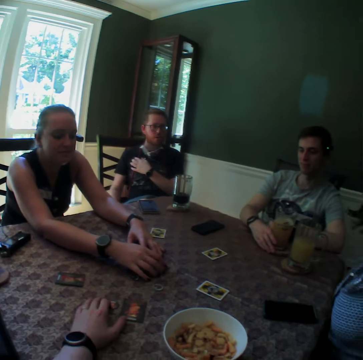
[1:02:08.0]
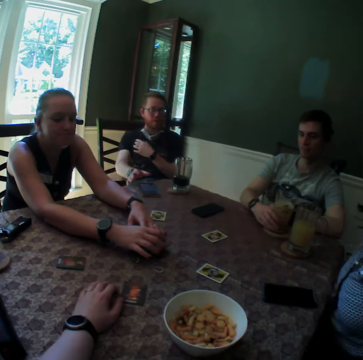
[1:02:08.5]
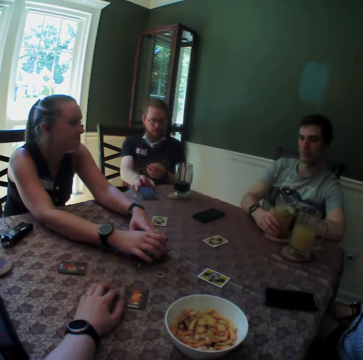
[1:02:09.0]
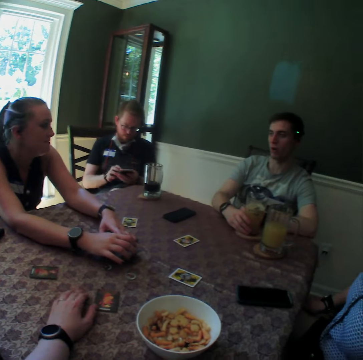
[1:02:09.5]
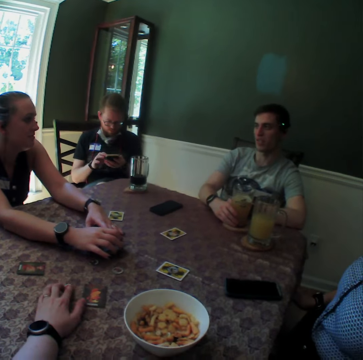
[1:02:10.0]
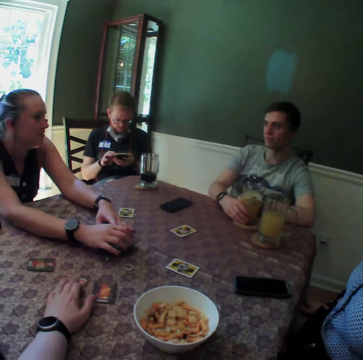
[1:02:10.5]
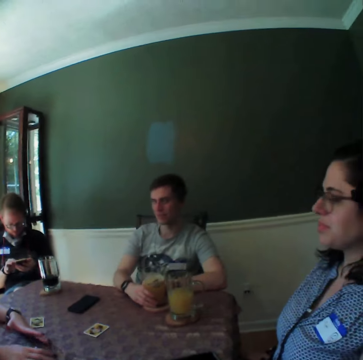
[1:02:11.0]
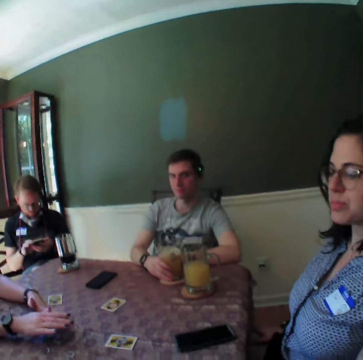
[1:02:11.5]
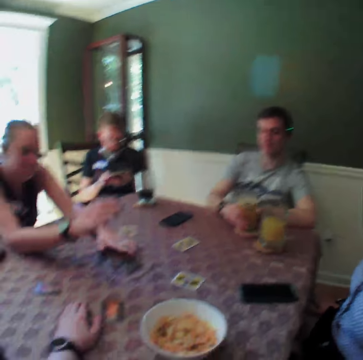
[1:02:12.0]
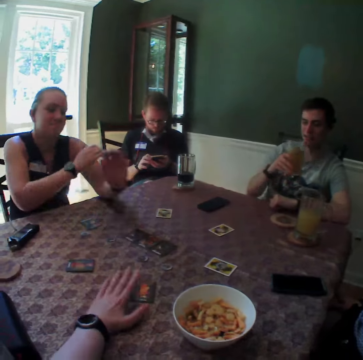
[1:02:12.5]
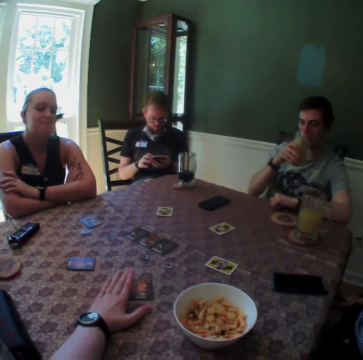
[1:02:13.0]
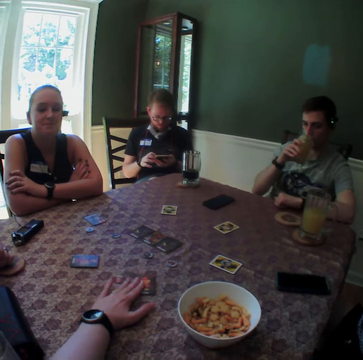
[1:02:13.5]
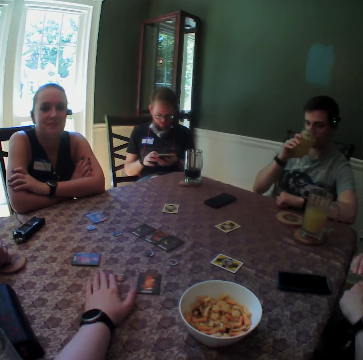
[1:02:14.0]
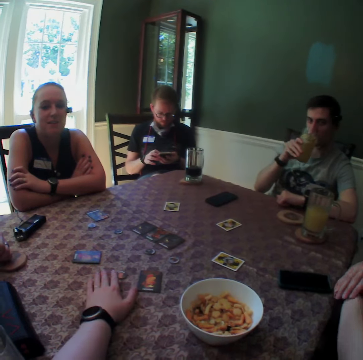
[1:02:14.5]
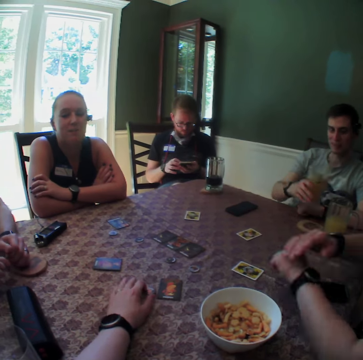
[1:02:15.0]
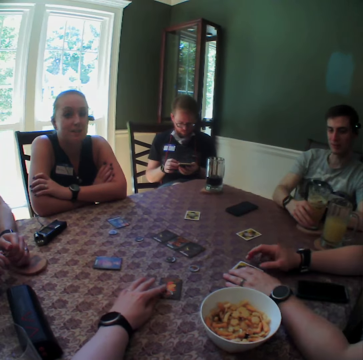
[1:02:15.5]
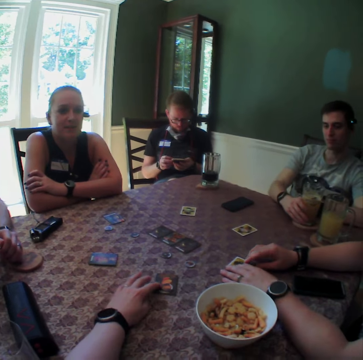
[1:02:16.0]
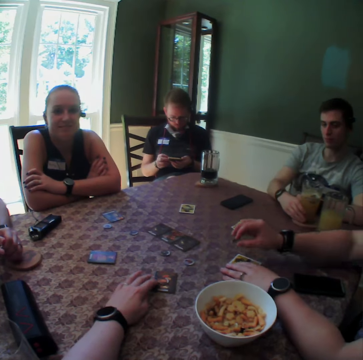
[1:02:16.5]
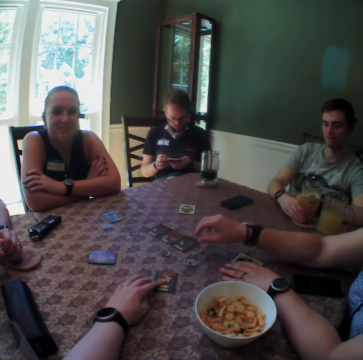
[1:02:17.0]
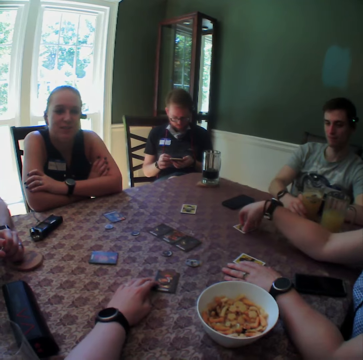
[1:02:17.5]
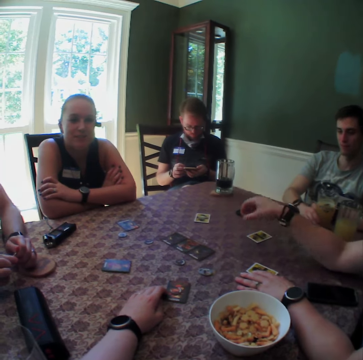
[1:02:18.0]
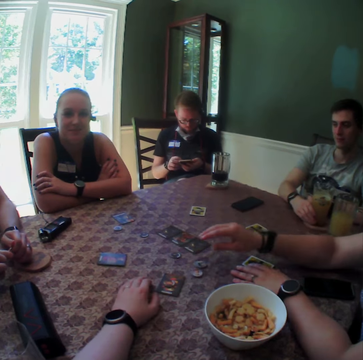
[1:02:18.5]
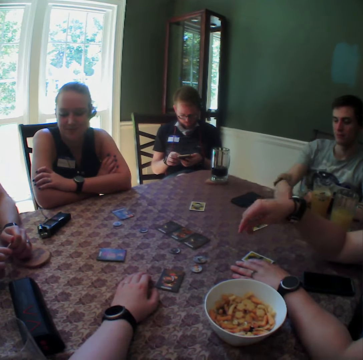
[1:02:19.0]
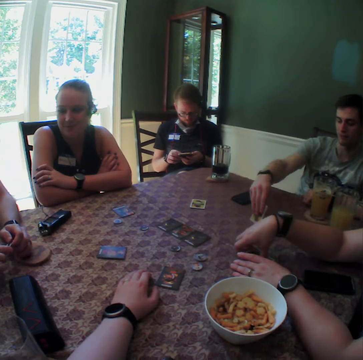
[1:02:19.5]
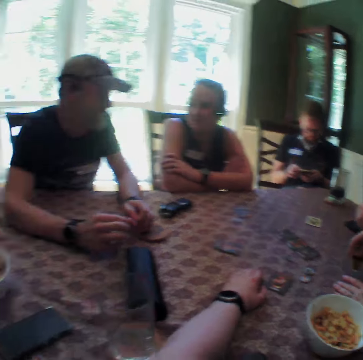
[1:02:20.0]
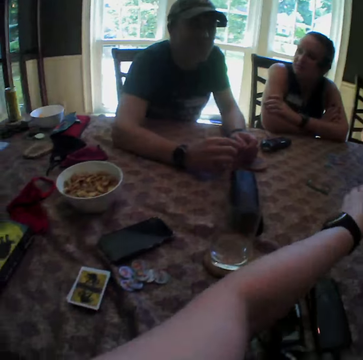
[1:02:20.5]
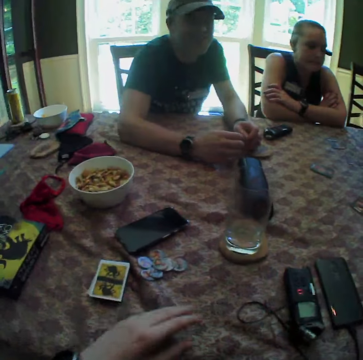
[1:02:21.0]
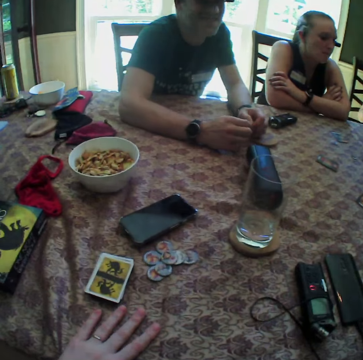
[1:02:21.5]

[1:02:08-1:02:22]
A man holds the glass cup on the coaster on the table with his right hand. Another man picks up the phone from the table with both hands. The second man presses the phone with his right hand. The first man picks up the glass cup of juice from the coaster on the table with his right hand. A woman crosses her hands. The camera wearer taps the card on the table with her left hand. The first man drinks from the glass cup in his right hand. The camera wearer moves the coin on the table with her left hand. Another woman adjusts the watch on her left wrist with her right hand. The first woman interacts with the camera wearer. The first man drops the glass cup on the coaster on the table with his right hand. The second woman places her left hand on a card on the table and picks up a coin from the card with her right hand. A third man rolls the coin in his hands. The second woman drops the coin on the table with her right hand, picks up a coin from a card with her right hand, drops the coin on the table with her right hand and turns the card on the table with her right hand. The first man turns a card on the table with his right hand.

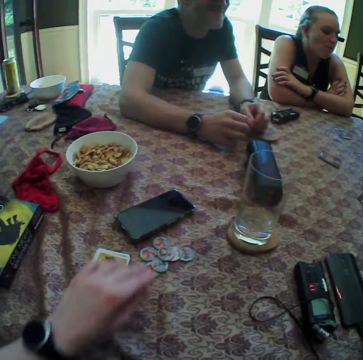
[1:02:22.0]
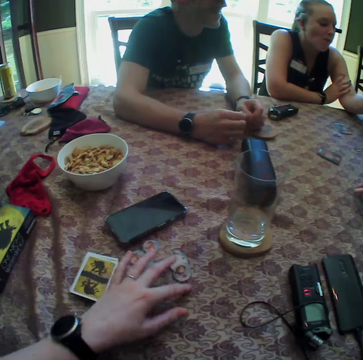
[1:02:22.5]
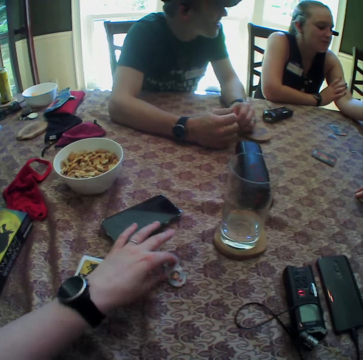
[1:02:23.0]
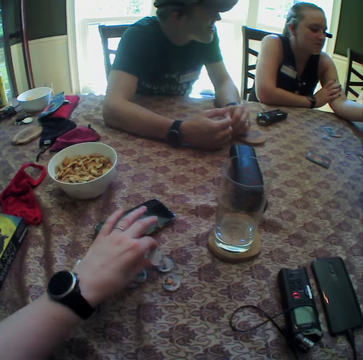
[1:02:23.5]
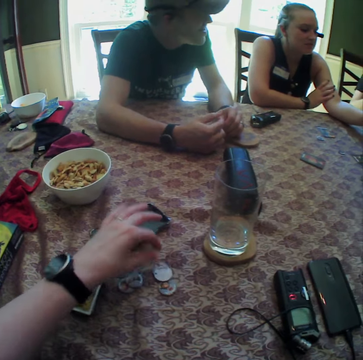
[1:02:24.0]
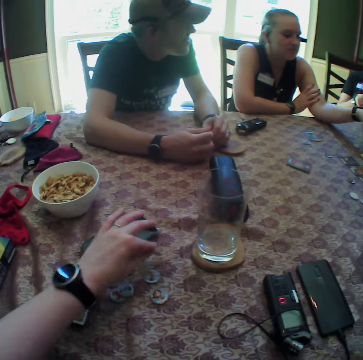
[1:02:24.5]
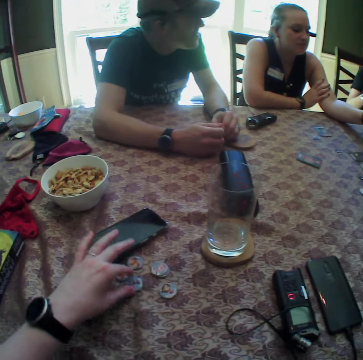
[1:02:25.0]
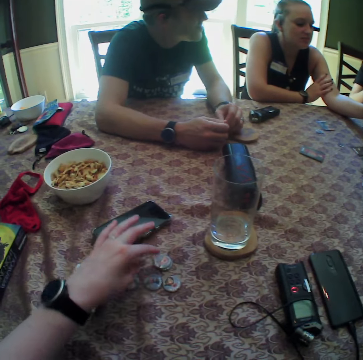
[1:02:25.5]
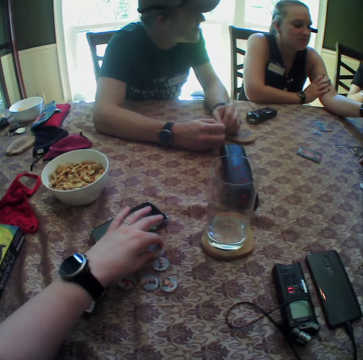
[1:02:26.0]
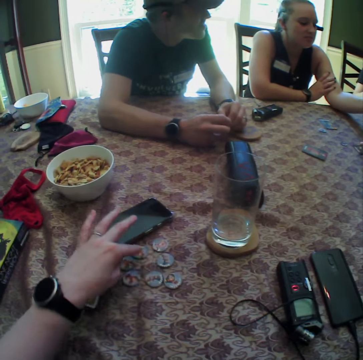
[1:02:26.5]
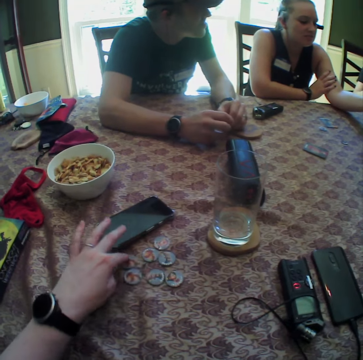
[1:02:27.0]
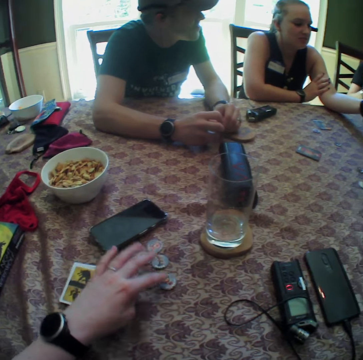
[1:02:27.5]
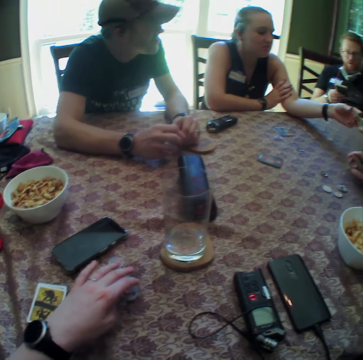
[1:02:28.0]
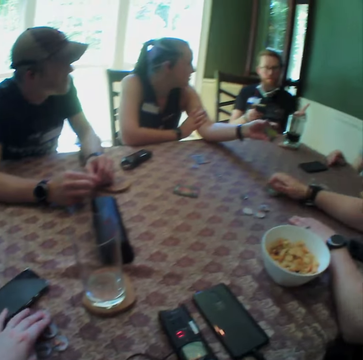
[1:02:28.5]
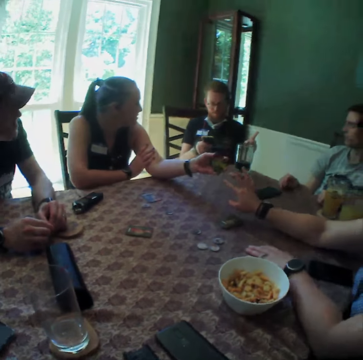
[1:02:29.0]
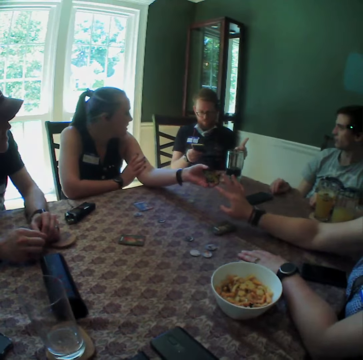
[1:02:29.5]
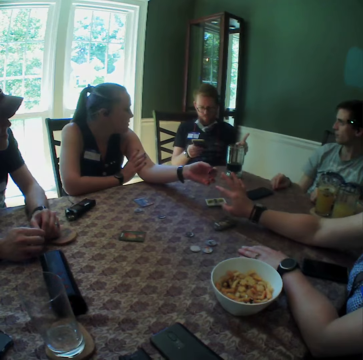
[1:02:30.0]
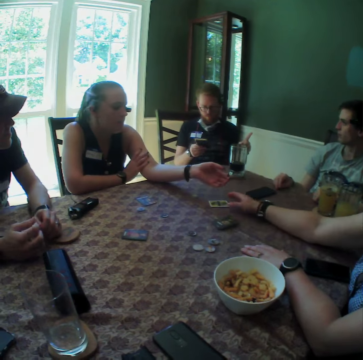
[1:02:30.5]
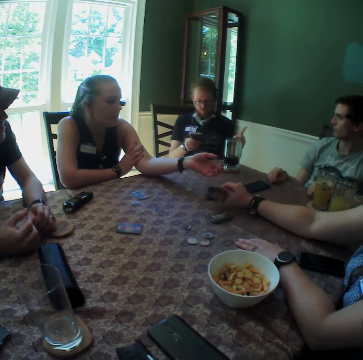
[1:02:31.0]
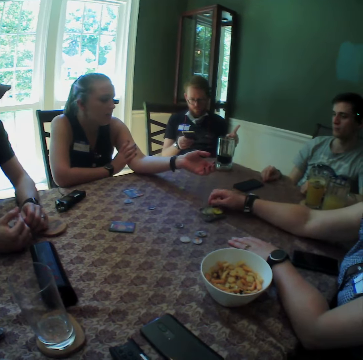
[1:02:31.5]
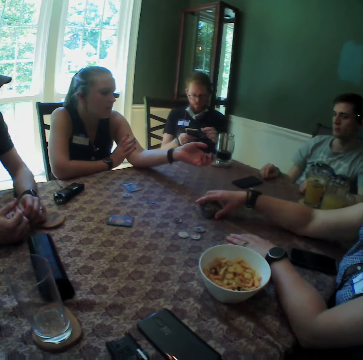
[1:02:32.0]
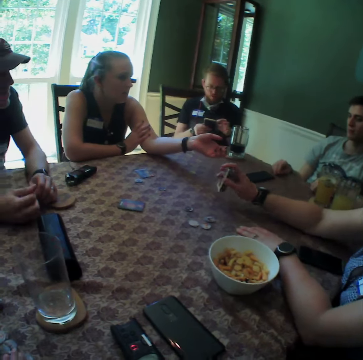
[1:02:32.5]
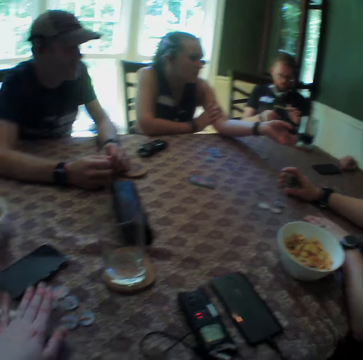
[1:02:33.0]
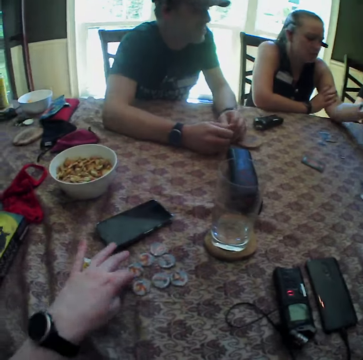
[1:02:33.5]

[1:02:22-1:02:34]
The camera wearer places her left hand on the table. She moves some coins on the table with her left hand. She picks up a chip. She moves a chip. She moves a chip again. A woman interacts with a man. Another woman arranges a stack of cards on the table with her right hand. Another man raises his left index finger. The second woman takes a card from the left hand of the first woman with her right hand. The first woman drops a card. The second woman picks up the card from the table with her right hand, places the card on the stack of cards on the table with her right hand and picks up the stack of cards from the table with her right hand. The other man presses the phone with his left index finger. The second woman stands the stack of cards in her right hand on the table.

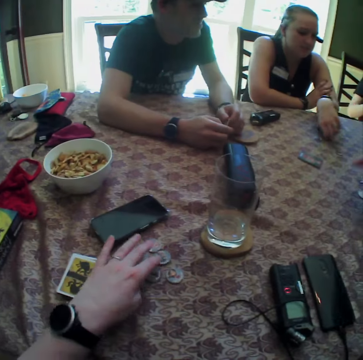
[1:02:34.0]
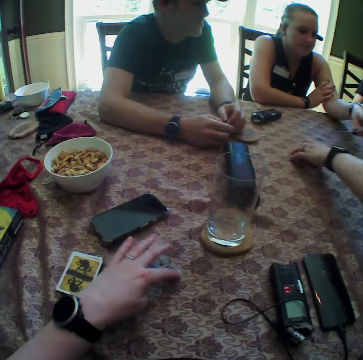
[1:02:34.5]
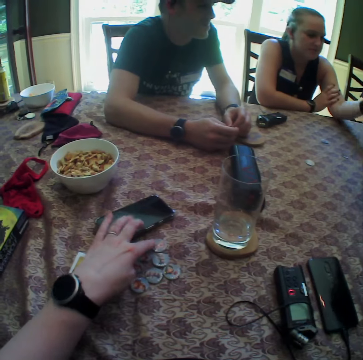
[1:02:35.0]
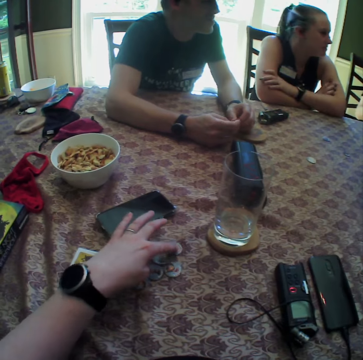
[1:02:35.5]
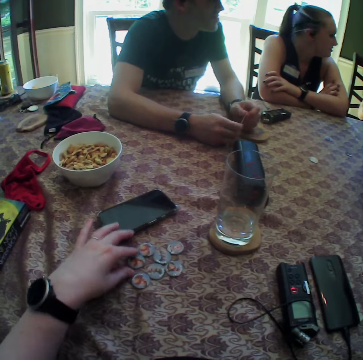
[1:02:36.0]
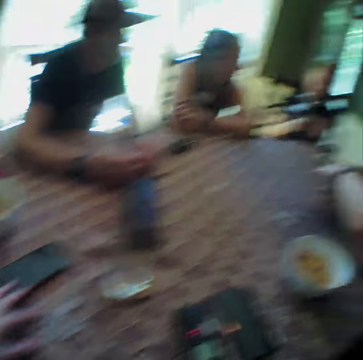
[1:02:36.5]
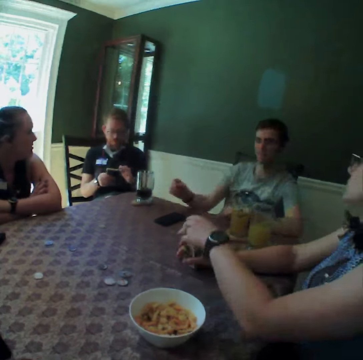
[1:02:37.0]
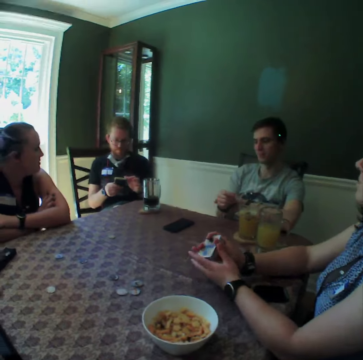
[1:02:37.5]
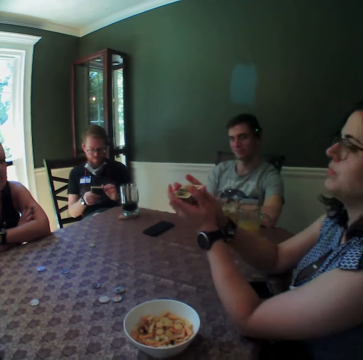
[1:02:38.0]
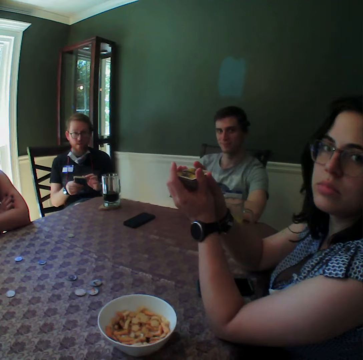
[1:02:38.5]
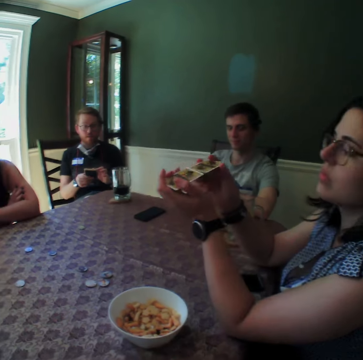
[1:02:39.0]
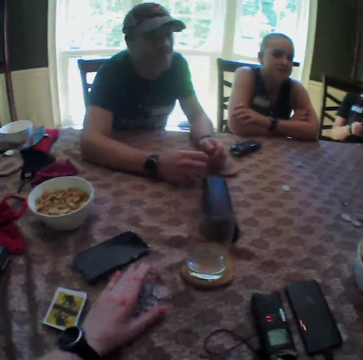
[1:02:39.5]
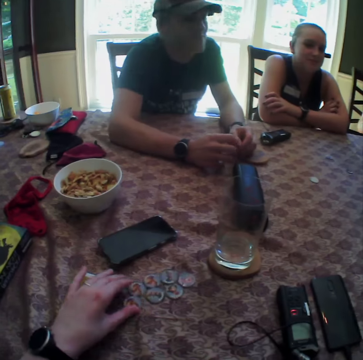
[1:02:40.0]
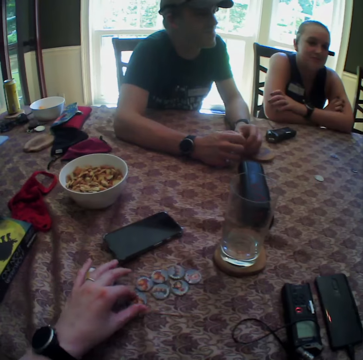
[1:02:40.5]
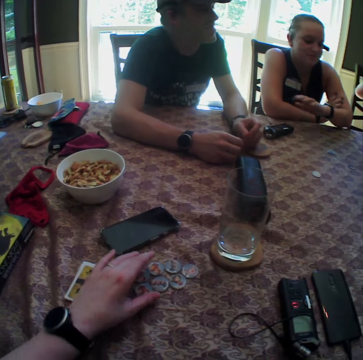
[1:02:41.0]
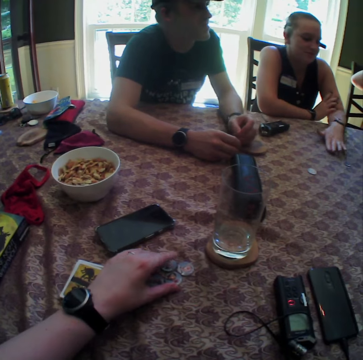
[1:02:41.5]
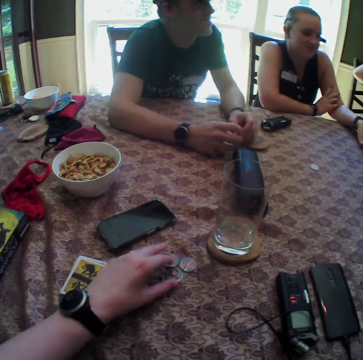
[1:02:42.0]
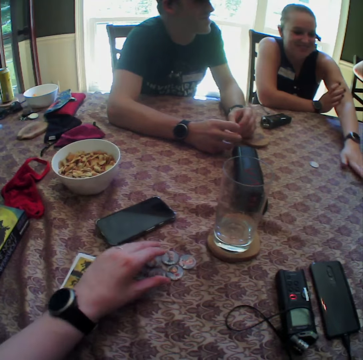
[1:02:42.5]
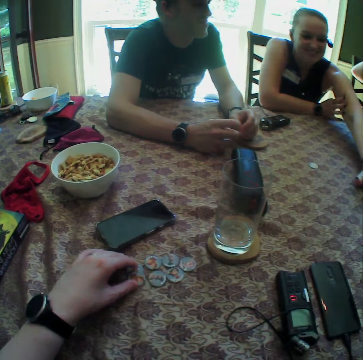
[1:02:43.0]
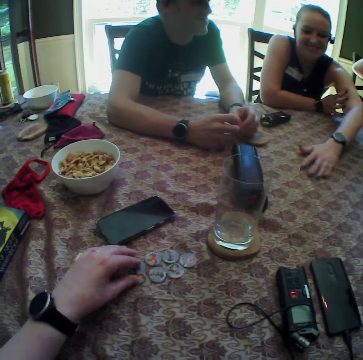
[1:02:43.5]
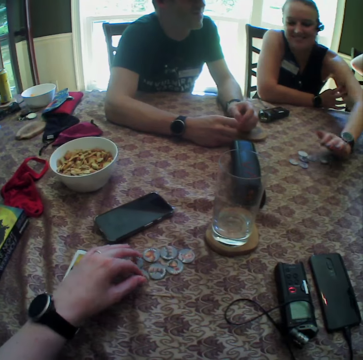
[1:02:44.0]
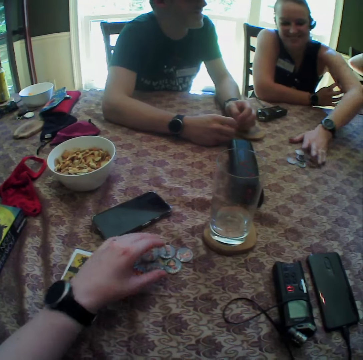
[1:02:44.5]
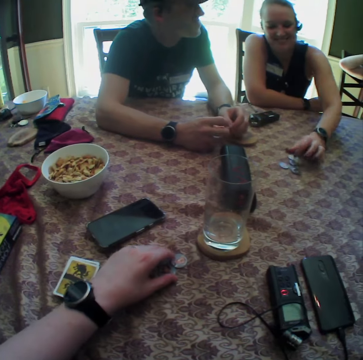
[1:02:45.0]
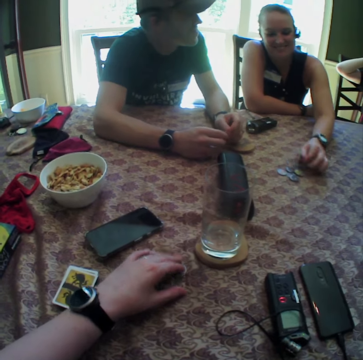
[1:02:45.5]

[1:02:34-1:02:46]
The camera wearer moves some coins on the table with her left hand. A woman turns a card on the table with her left hand. Another woman picks up a card from the table with her left hand. The camera wearer counts chips. The first woman folds her arms on the table. The second woman holds the stack of cards with both hands. A man adjusts the watch on his right wrist with his left hand. The second woman shuffles the cards with both hands. The camera wearer moves a coin on the table with her left hand. She moves some coins on the table with her left hand. The first woman packs the coins on the table together with her left hand. The camera wearer touches chips.
